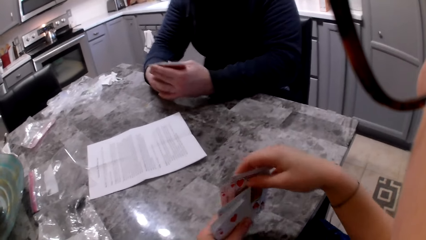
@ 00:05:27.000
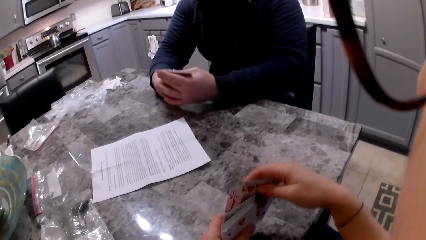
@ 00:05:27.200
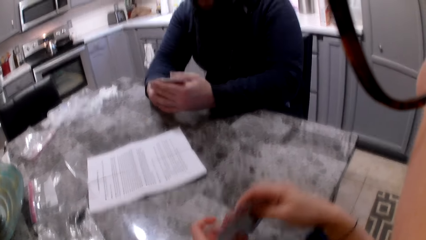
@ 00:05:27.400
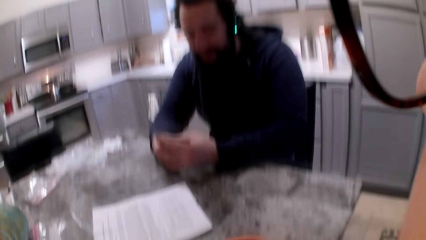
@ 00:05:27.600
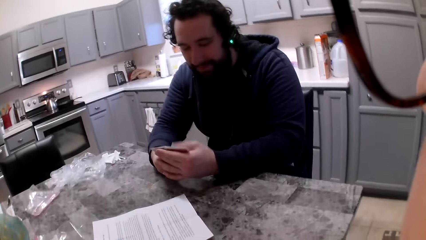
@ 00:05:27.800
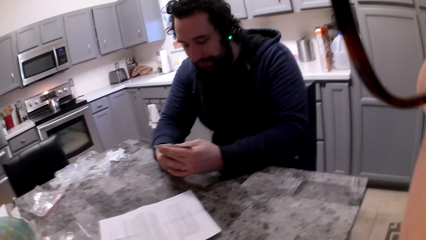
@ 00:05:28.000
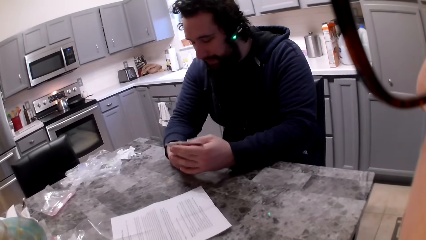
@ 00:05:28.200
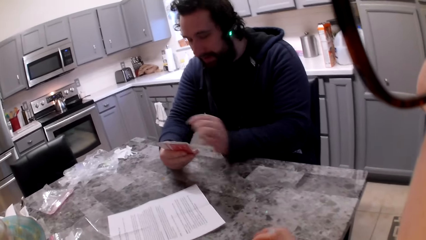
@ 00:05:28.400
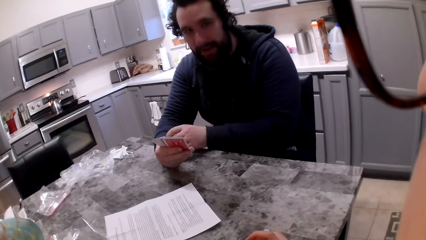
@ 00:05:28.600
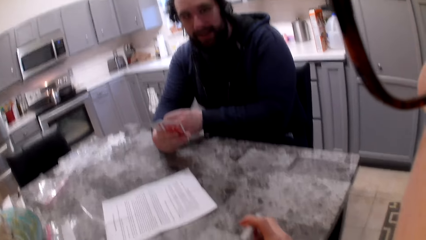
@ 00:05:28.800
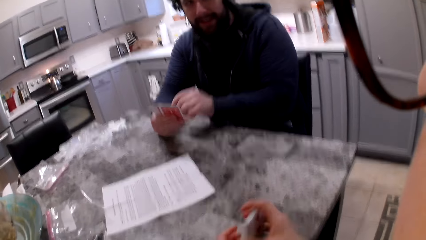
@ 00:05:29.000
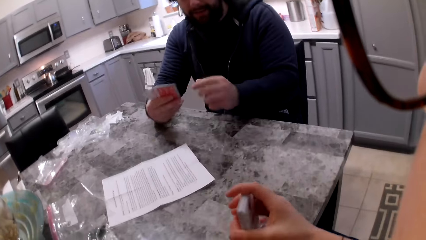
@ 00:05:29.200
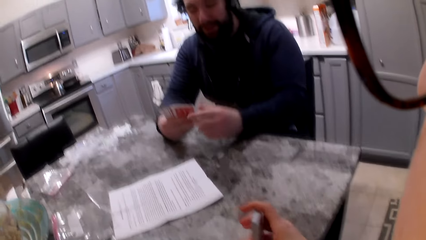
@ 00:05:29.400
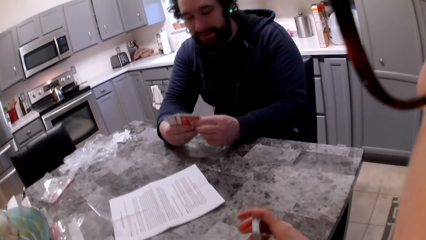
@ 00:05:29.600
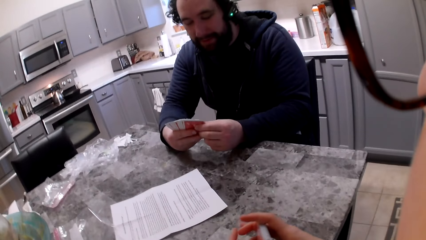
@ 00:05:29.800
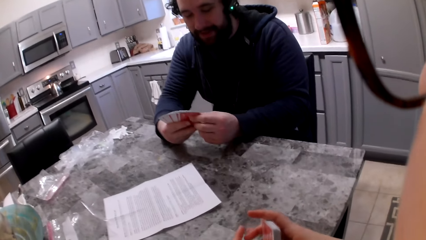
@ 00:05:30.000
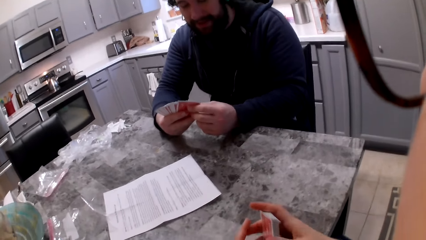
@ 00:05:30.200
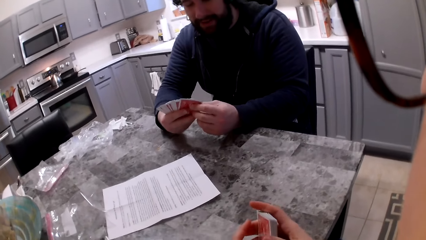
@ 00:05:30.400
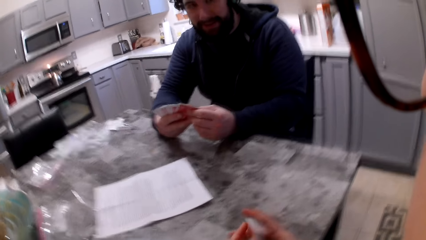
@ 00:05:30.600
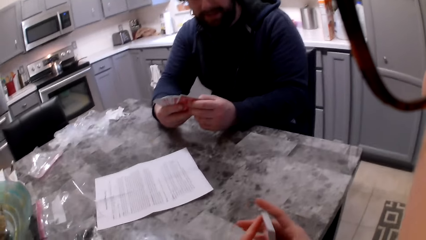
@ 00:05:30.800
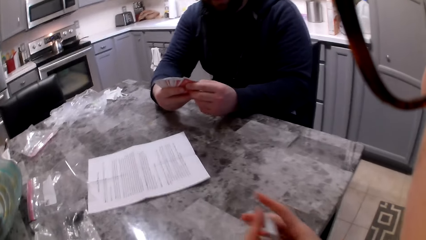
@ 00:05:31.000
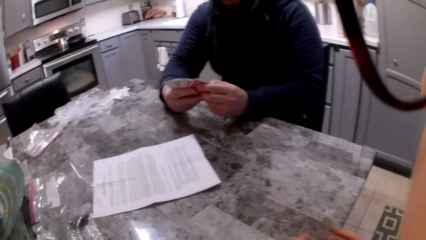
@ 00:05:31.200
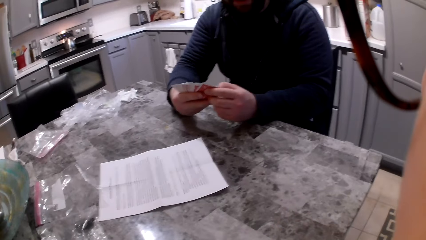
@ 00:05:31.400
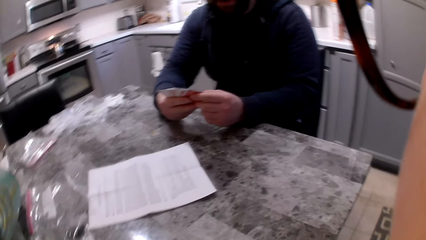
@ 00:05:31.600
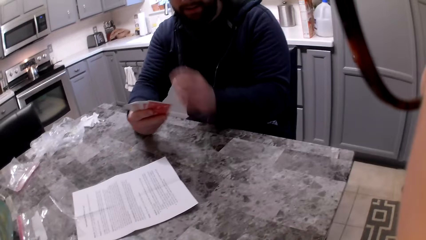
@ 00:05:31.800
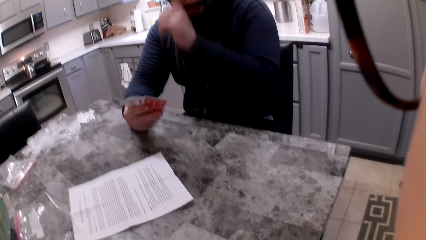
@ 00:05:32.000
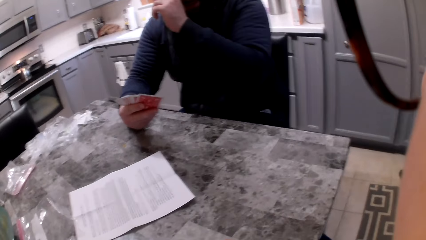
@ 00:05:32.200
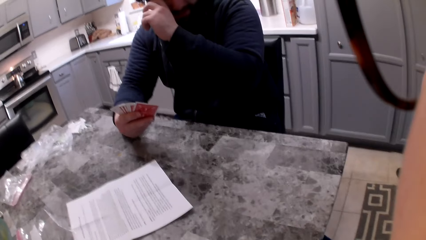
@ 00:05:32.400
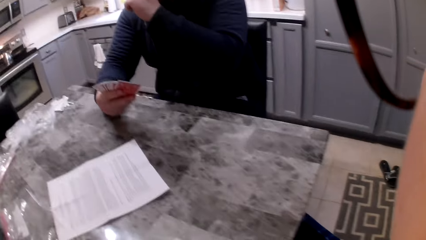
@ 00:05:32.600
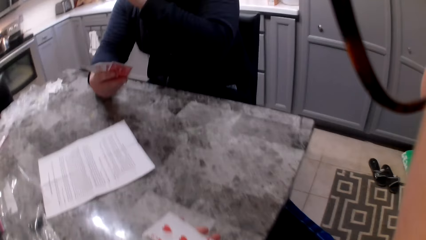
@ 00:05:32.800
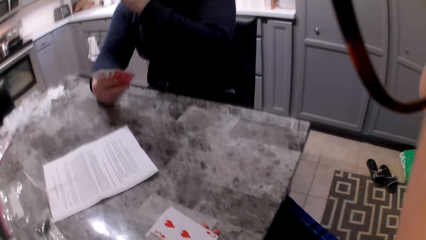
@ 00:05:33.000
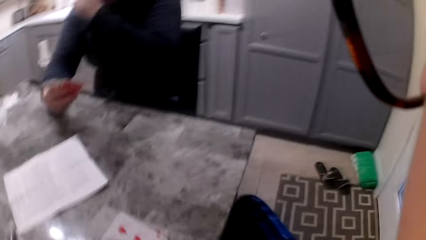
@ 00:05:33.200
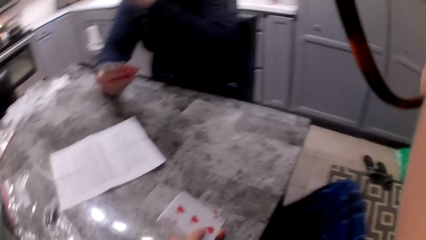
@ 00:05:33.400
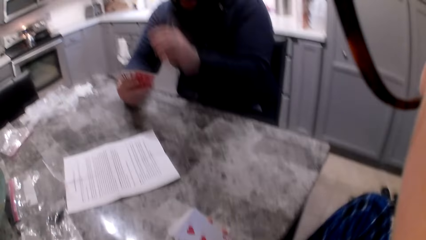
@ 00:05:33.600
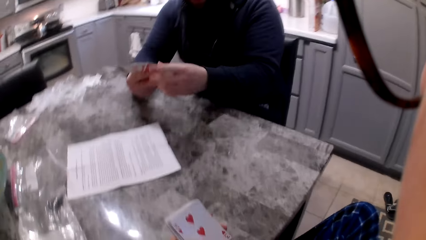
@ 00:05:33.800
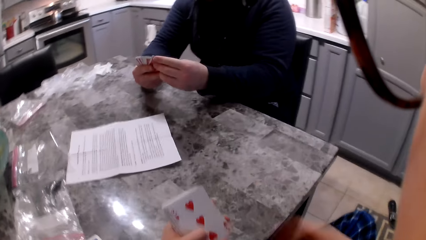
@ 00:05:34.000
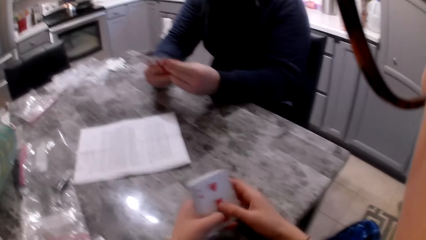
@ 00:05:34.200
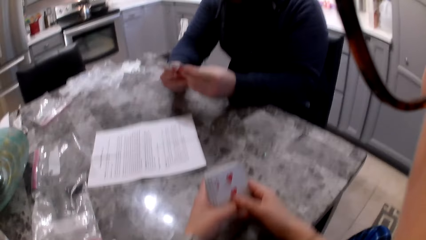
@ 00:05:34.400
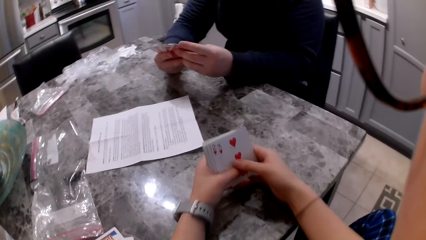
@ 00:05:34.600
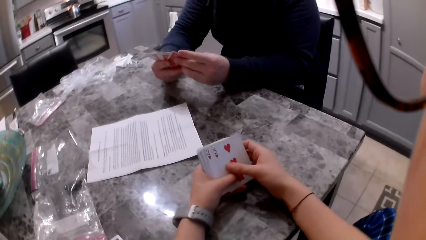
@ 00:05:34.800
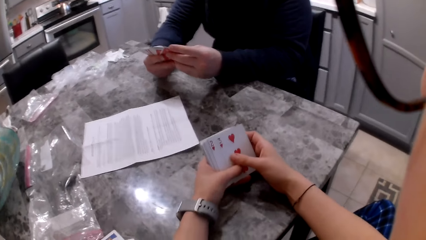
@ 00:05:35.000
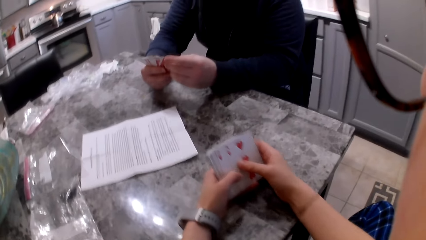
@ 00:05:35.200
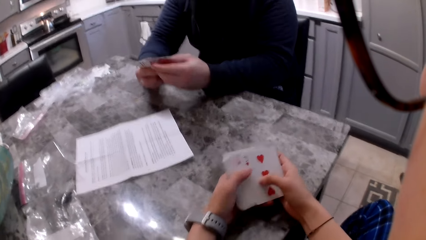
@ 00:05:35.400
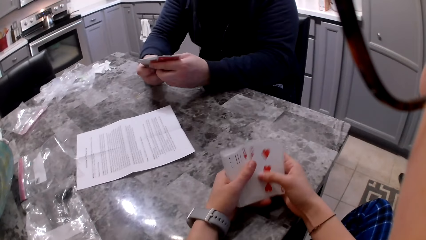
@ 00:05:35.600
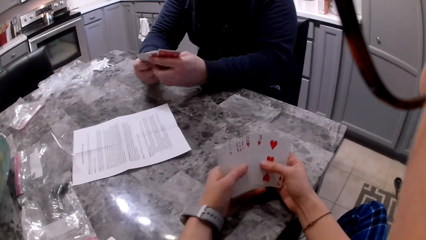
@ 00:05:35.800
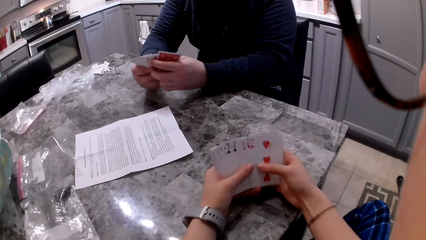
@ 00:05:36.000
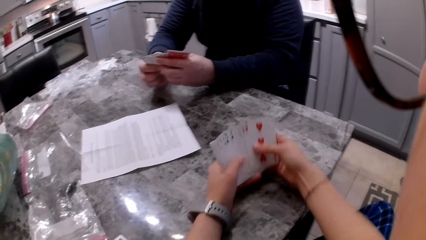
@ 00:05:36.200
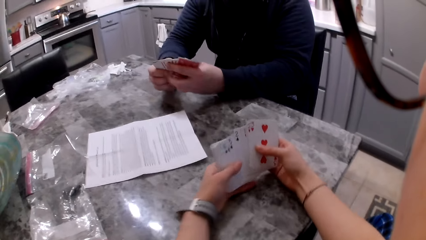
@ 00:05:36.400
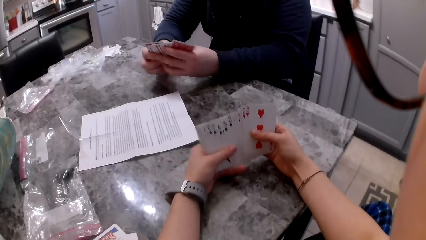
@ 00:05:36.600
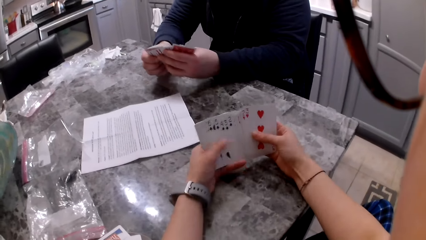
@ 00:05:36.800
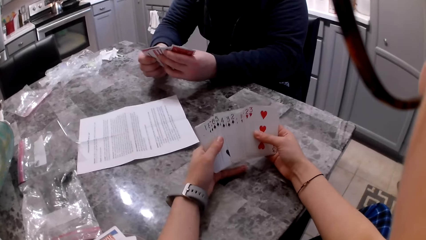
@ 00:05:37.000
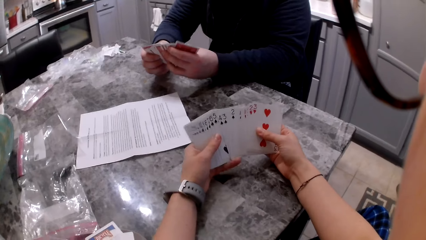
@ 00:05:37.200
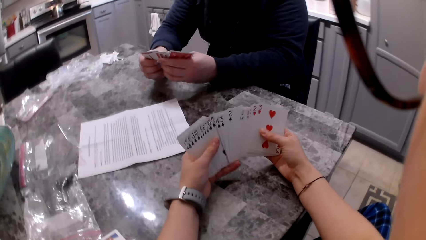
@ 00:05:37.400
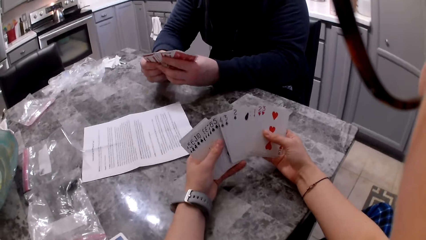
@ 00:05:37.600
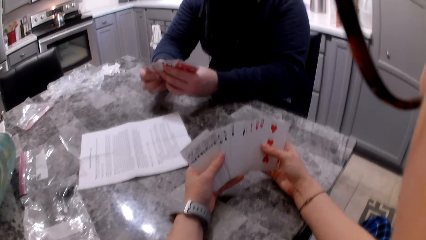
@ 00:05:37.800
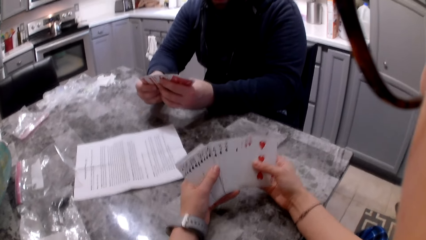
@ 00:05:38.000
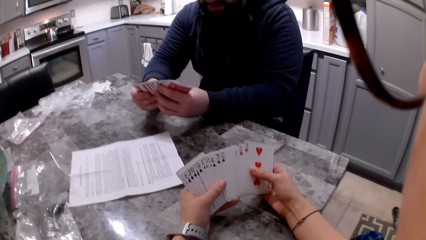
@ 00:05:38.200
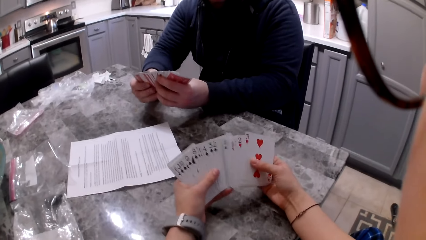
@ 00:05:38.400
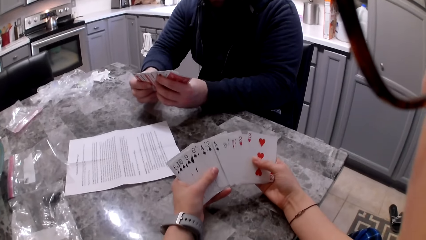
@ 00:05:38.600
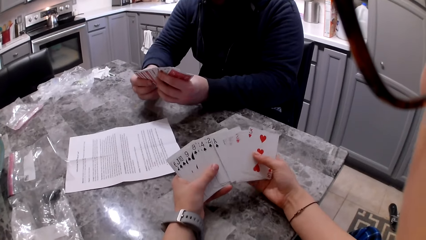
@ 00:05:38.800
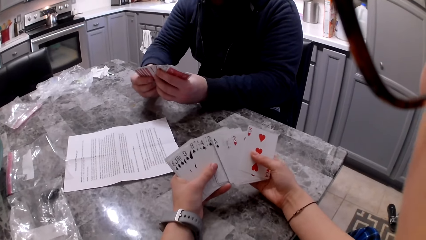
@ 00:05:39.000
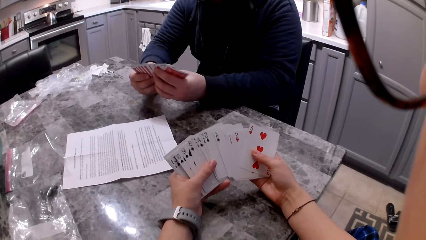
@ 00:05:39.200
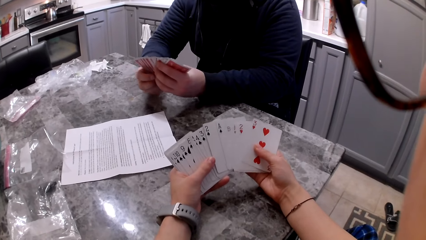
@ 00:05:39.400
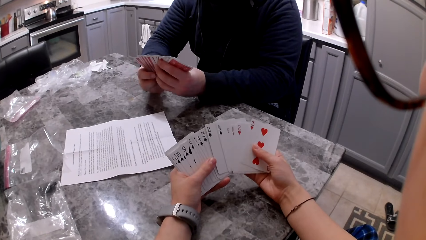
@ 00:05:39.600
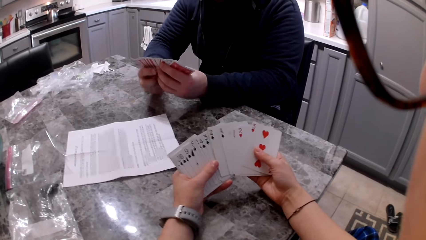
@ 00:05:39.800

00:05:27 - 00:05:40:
A man shuffles the cards in his hands. The camera wearer adds the cards to her cards. She shuffles the cards in her hands. The man wipes his face with his hand. The man shuffles the cards in his hands. The camera wearer shuffles the cards in her hands.

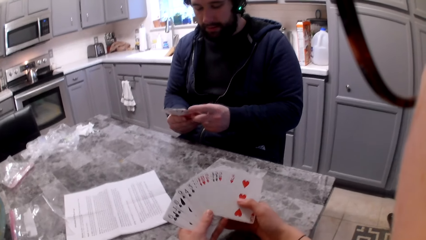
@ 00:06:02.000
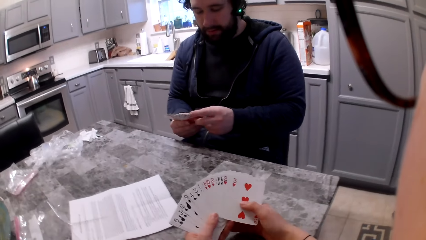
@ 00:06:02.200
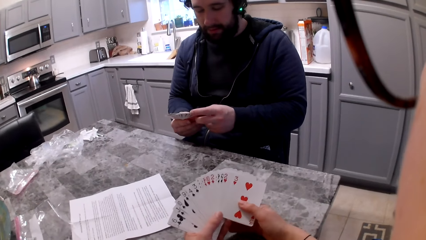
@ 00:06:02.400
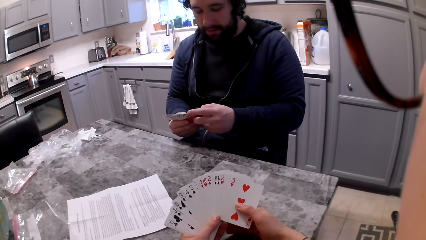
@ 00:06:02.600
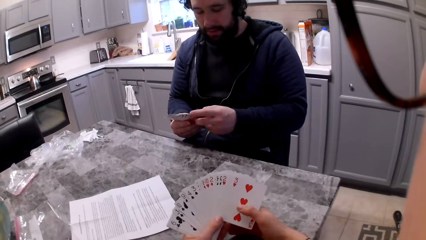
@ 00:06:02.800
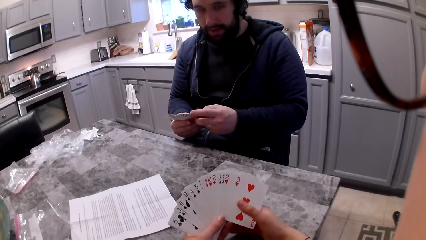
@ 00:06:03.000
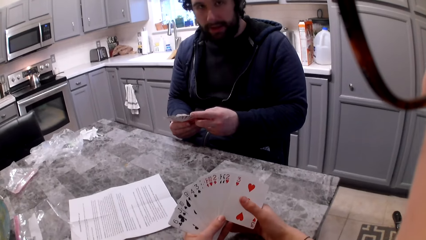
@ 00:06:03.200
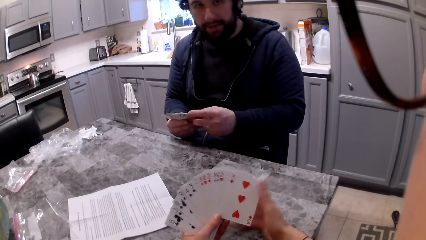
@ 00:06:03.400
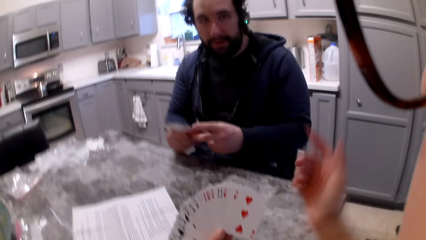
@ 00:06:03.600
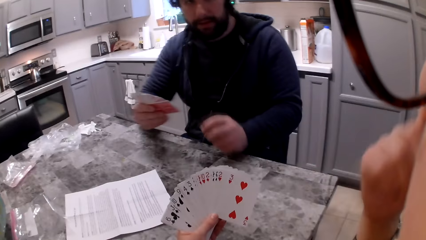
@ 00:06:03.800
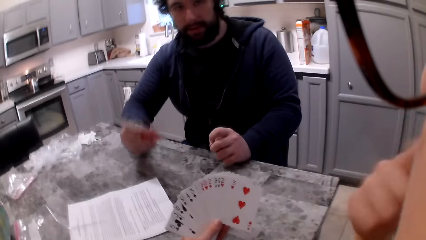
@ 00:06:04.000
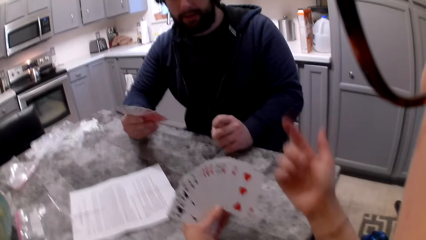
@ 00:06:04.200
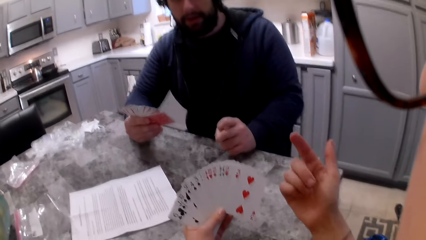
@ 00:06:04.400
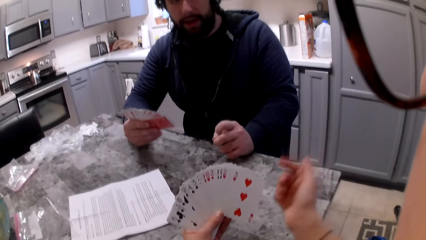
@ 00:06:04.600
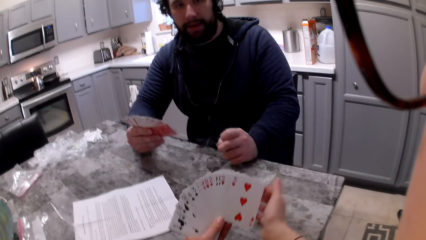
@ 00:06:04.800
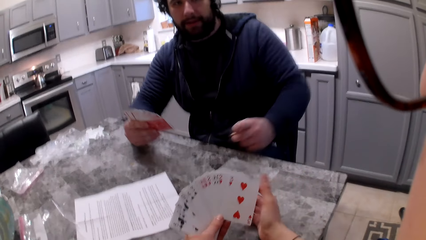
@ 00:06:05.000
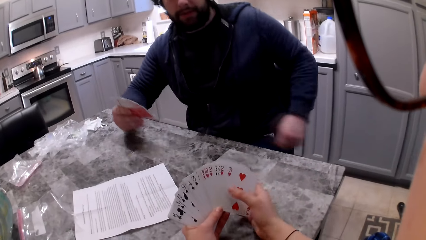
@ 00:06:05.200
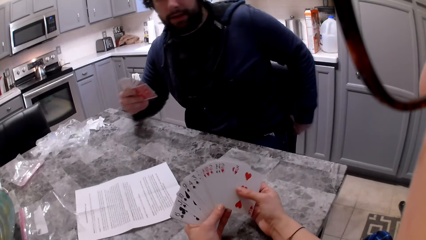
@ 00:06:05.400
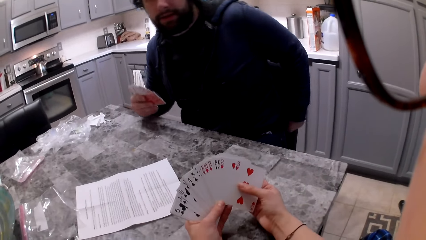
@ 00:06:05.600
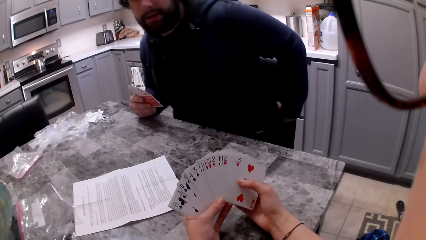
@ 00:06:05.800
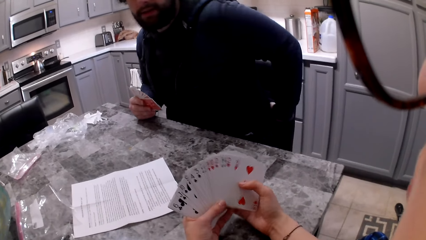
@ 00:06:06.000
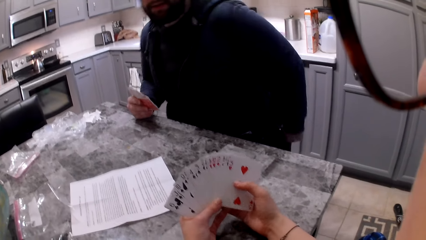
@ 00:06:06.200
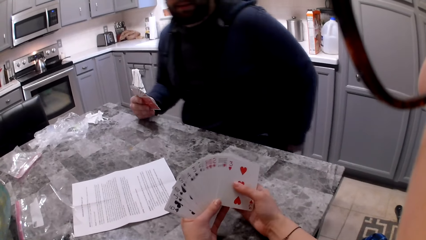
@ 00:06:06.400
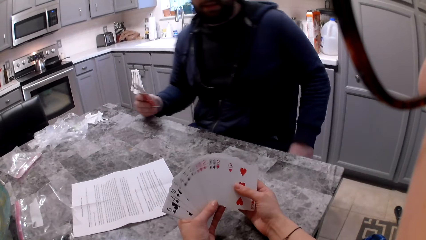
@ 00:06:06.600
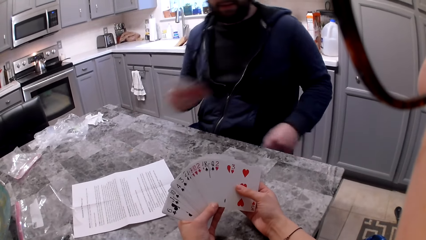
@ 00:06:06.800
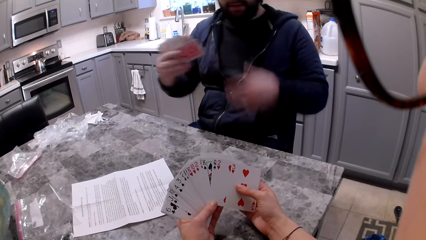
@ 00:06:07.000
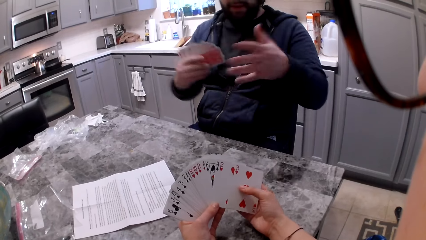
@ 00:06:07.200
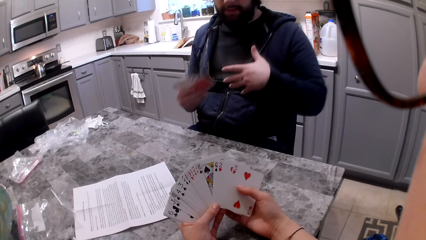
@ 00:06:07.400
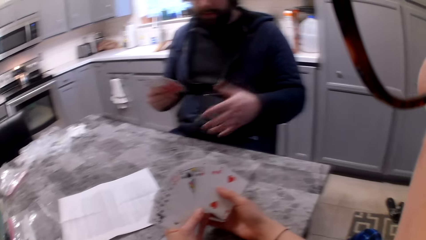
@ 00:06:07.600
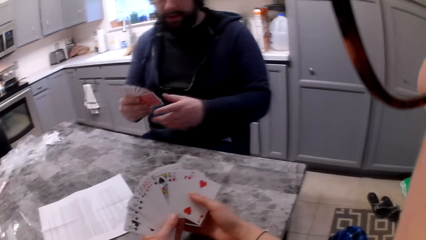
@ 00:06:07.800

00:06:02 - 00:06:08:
The camera wearer waves her right hand. A man moves his left hand from the cards. The camera wearer shuffles the cards in her hands. The man adjusts his cloth. The man gestures with his hands.
